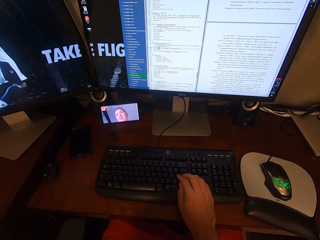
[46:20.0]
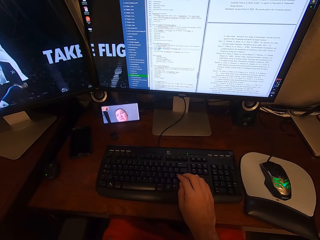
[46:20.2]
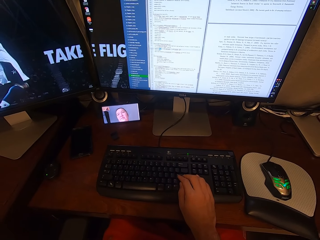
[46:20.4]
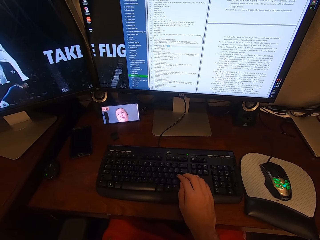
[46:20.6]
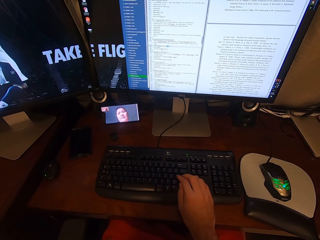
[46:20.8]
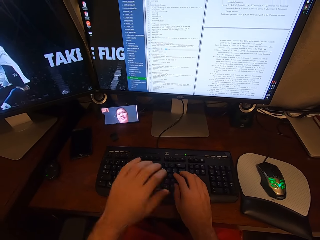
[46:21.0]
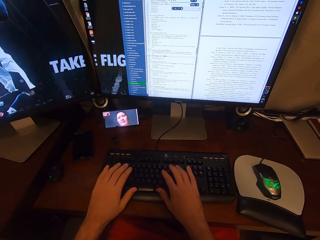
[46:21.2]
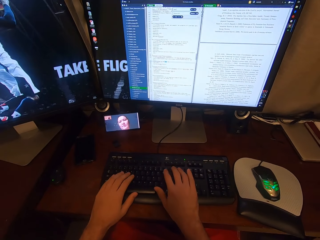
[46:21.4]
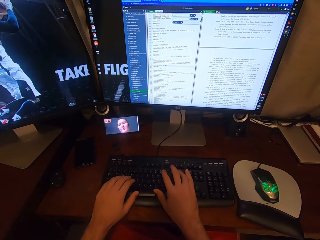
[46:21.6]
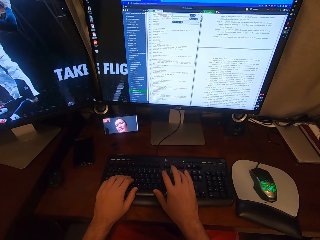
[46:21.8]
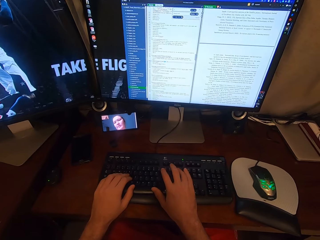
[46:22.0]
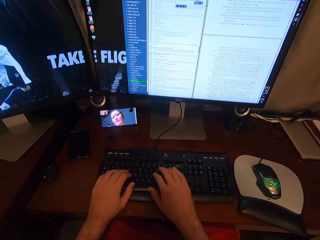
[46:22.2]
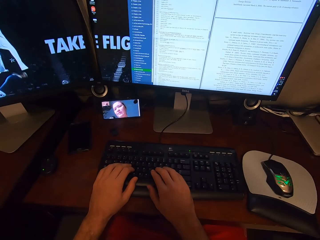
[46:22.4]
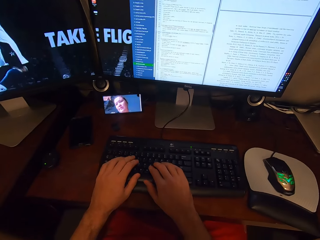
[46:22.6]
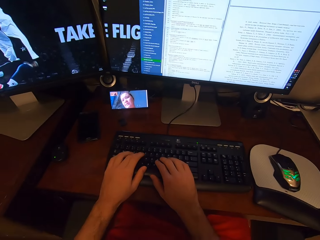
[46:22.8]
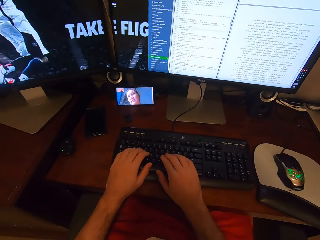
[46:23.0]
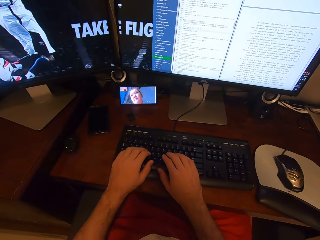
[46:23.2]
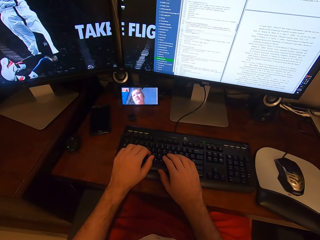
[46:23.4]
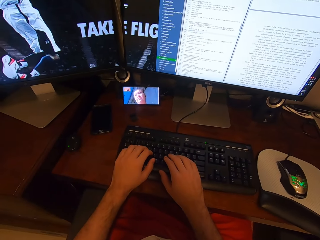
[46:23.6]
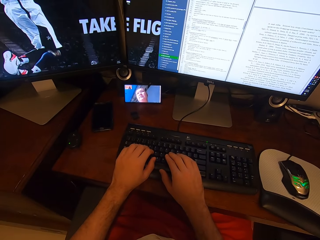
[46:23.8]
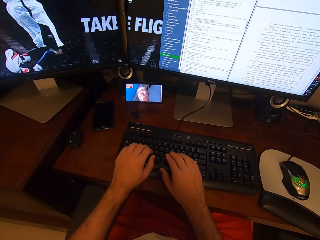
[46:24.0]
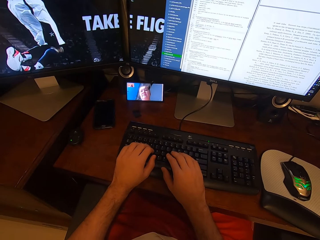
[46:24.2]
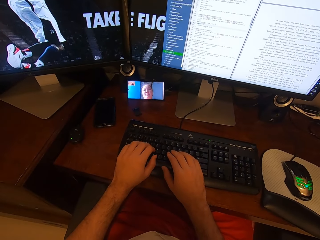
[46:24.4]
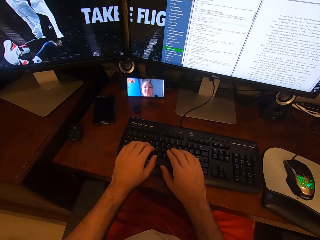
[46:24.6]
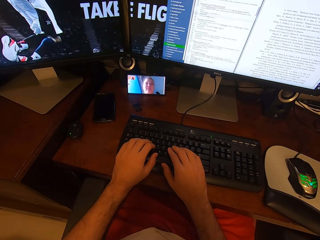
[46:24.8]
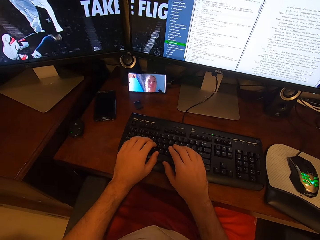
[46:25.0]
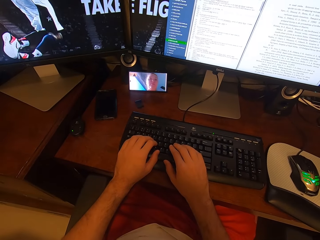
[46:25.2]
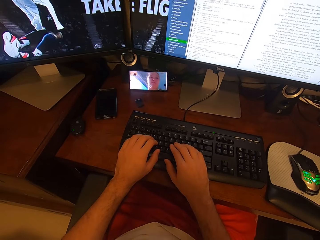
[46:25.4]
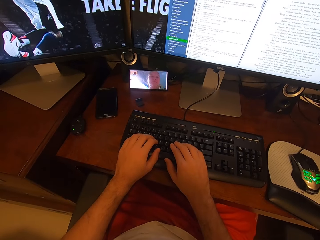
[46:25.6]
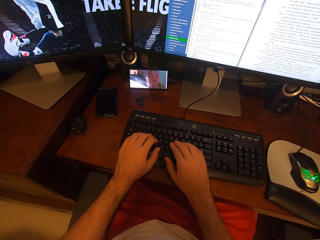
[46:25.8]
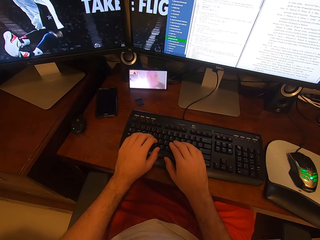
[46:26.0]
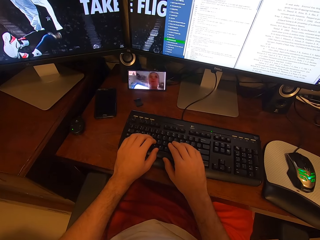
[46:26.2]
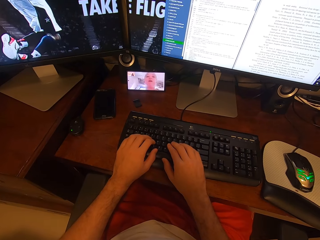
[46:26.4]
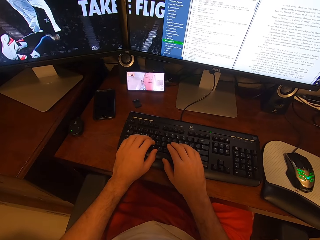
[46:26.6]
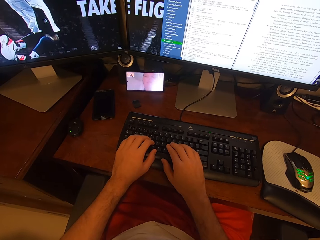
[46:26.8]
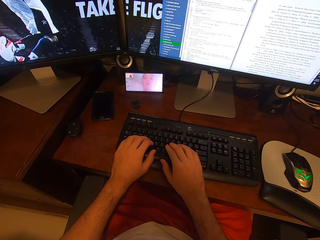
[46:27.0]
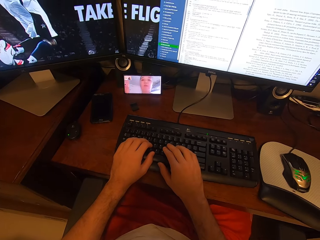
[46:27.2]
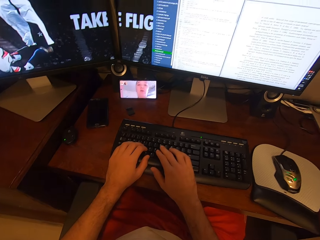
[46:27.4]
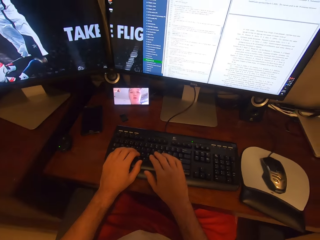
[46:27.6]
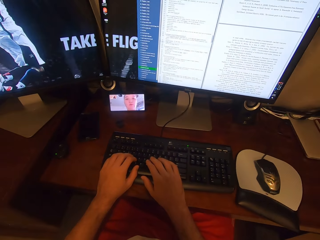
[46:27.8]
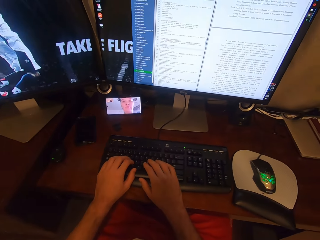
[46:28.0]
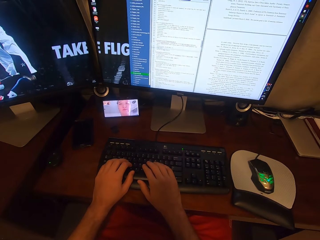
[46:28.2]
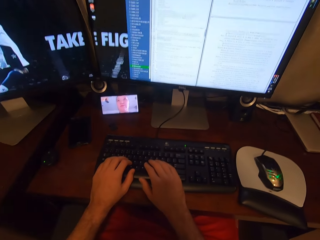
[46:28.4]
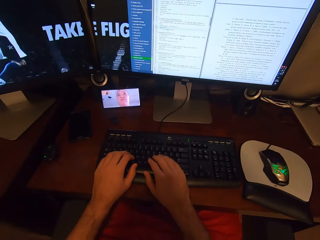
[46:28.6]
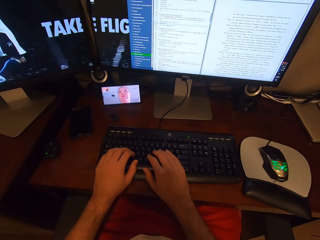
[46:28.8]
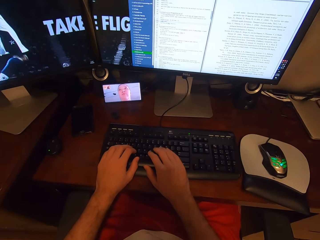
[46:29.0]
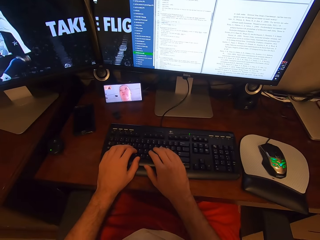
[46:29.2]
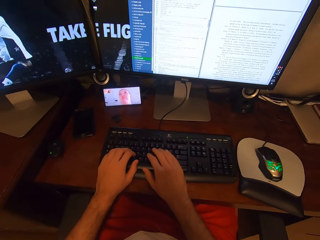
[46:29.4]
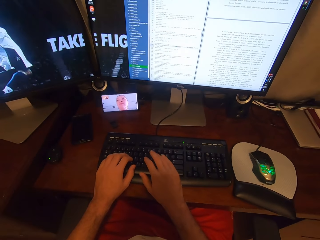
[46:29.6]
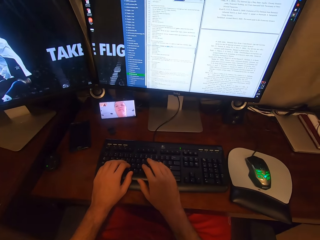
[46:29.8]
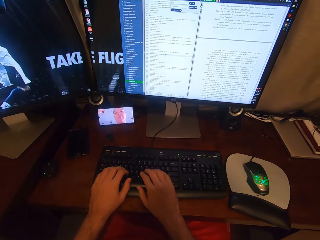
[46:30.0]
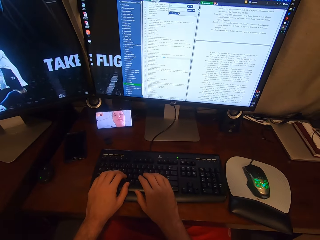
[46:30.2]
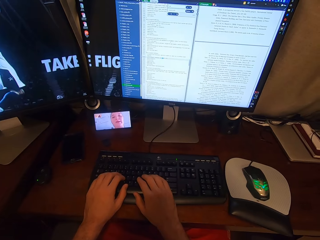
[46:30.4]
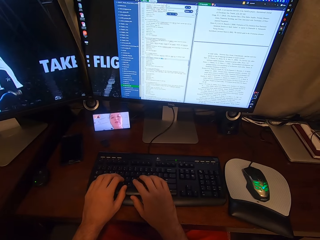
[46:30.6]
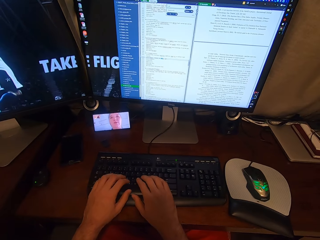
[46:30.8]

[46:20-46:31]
The camera wearer types on the keyboard attached to the desktop computer with his hands. He looks at the phone.

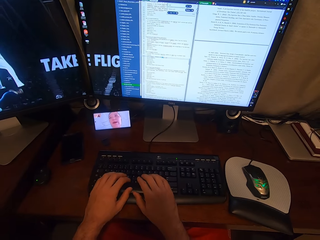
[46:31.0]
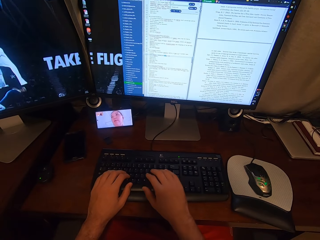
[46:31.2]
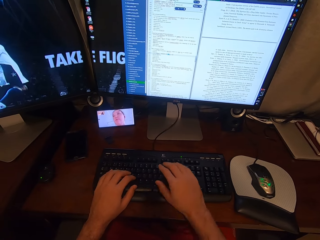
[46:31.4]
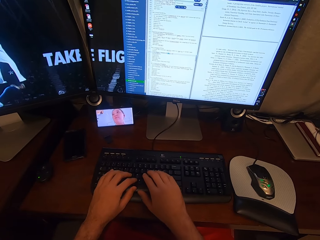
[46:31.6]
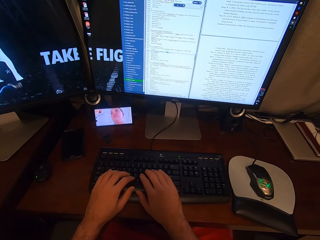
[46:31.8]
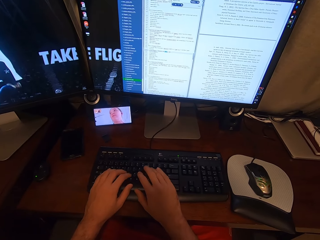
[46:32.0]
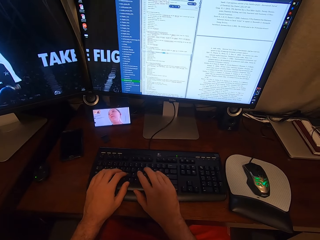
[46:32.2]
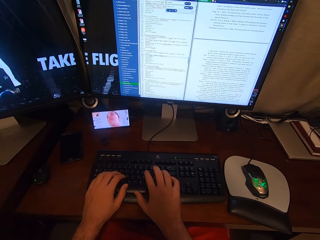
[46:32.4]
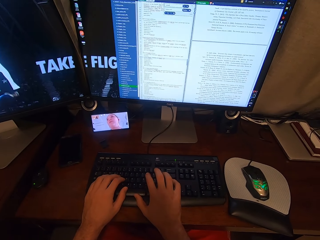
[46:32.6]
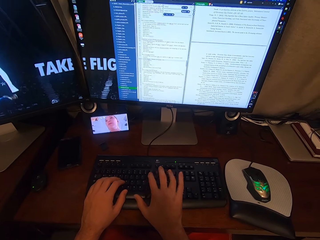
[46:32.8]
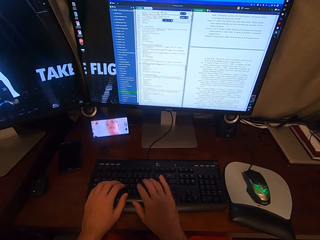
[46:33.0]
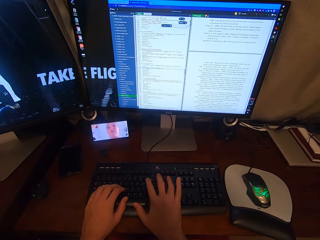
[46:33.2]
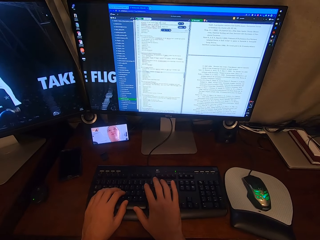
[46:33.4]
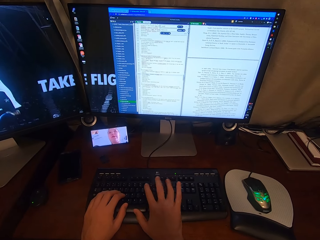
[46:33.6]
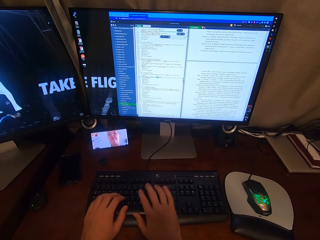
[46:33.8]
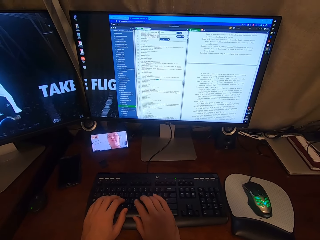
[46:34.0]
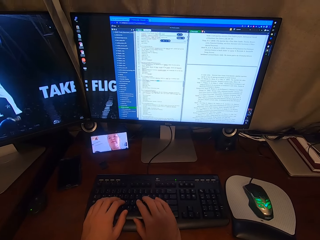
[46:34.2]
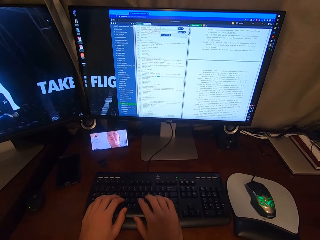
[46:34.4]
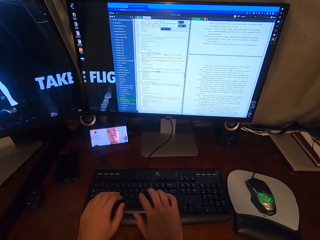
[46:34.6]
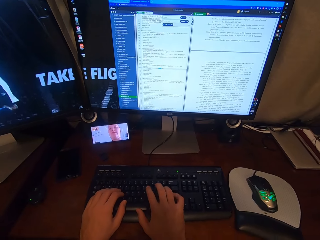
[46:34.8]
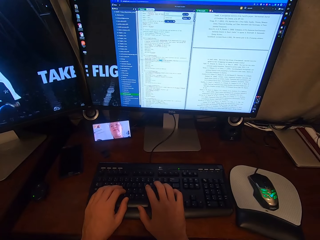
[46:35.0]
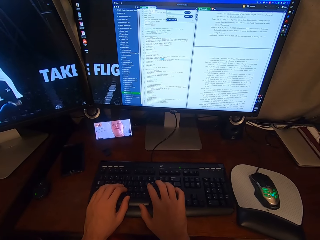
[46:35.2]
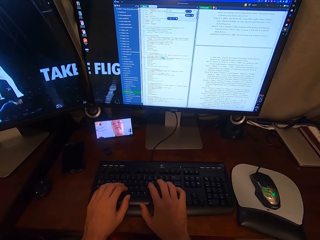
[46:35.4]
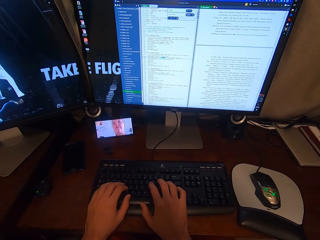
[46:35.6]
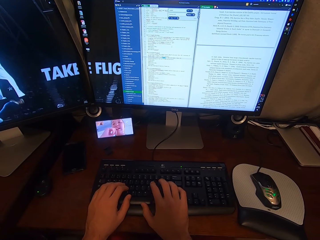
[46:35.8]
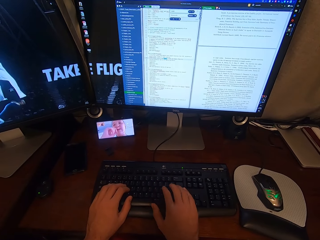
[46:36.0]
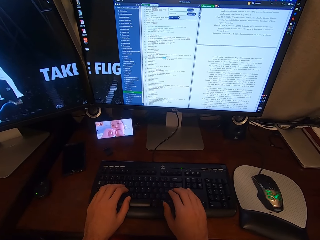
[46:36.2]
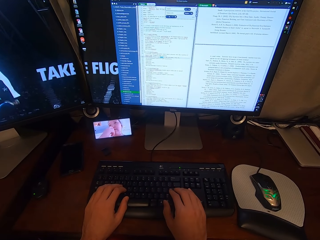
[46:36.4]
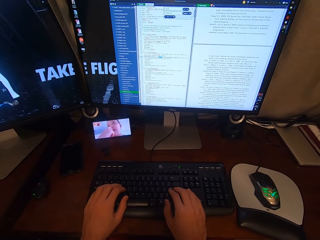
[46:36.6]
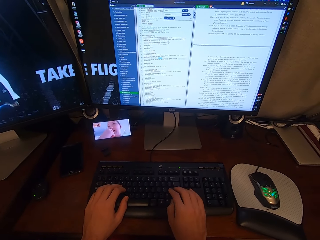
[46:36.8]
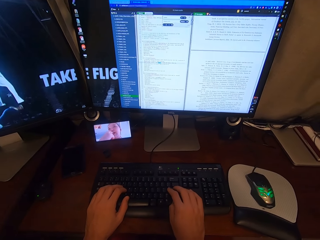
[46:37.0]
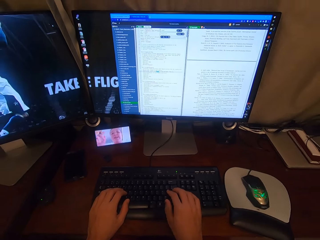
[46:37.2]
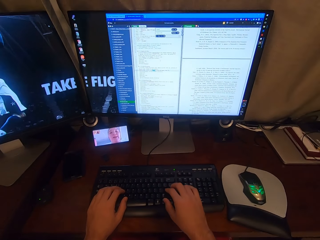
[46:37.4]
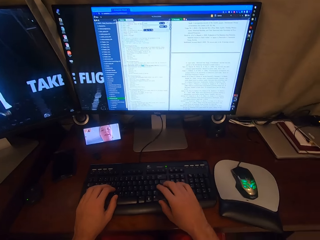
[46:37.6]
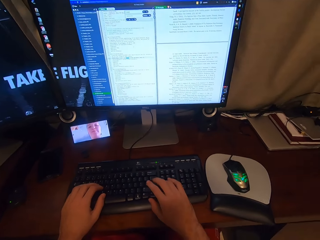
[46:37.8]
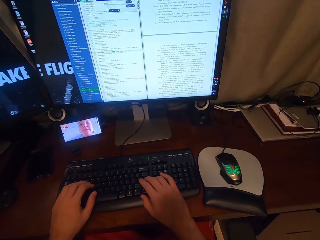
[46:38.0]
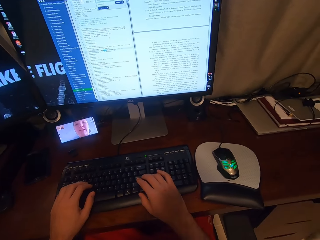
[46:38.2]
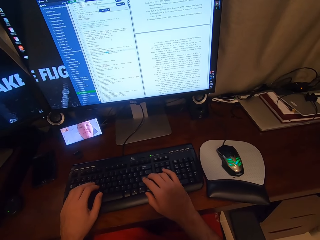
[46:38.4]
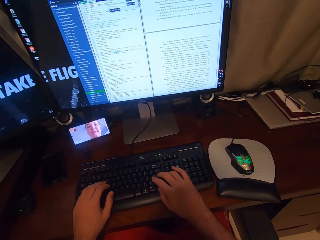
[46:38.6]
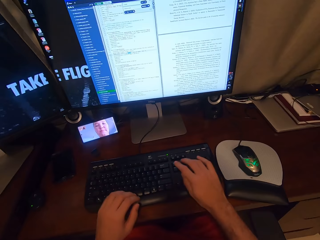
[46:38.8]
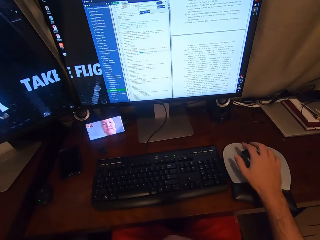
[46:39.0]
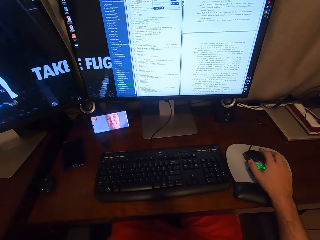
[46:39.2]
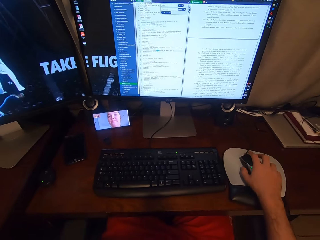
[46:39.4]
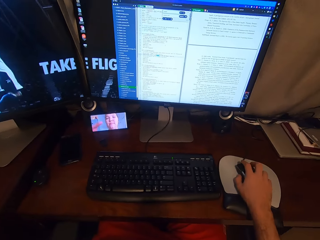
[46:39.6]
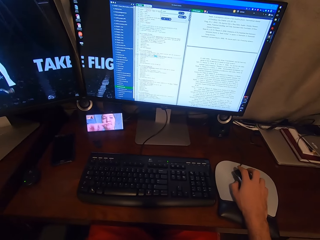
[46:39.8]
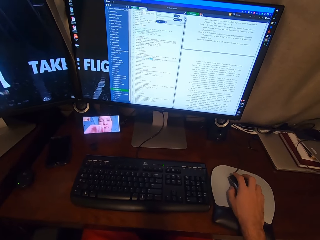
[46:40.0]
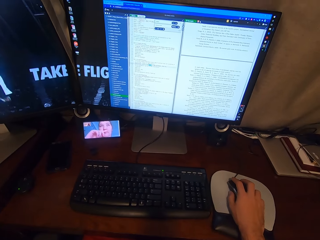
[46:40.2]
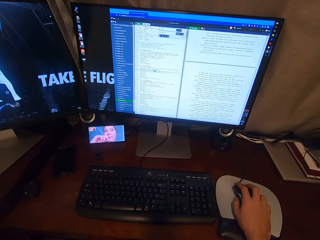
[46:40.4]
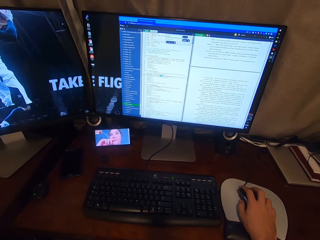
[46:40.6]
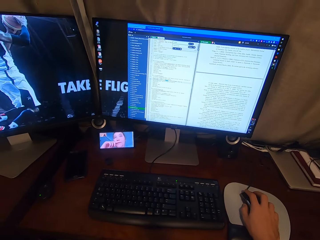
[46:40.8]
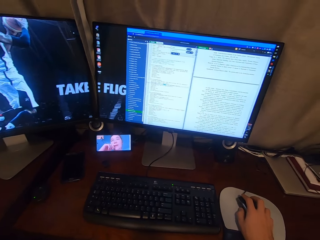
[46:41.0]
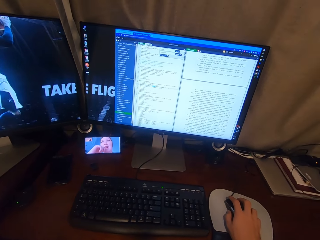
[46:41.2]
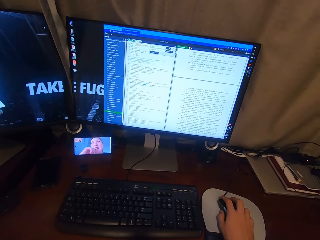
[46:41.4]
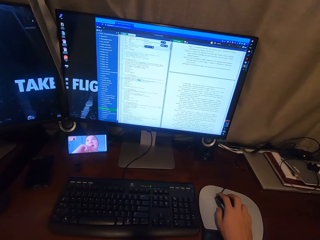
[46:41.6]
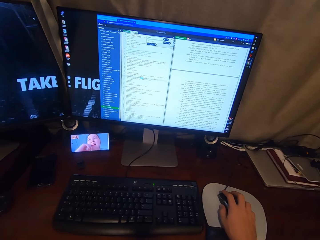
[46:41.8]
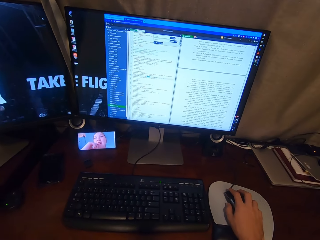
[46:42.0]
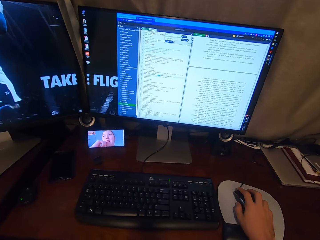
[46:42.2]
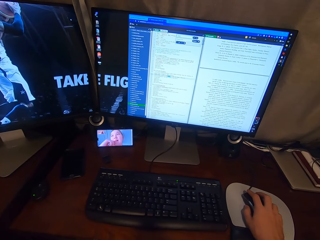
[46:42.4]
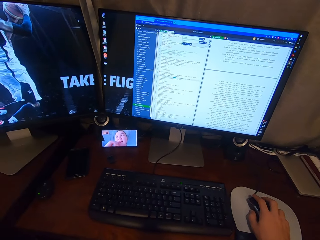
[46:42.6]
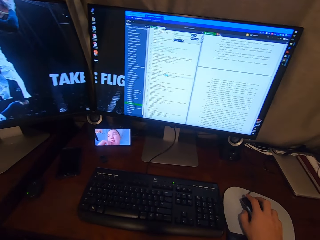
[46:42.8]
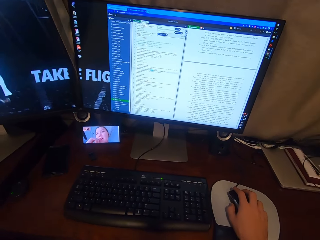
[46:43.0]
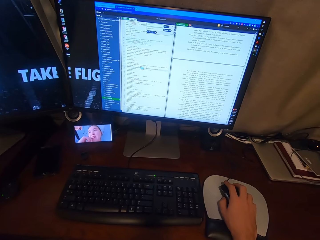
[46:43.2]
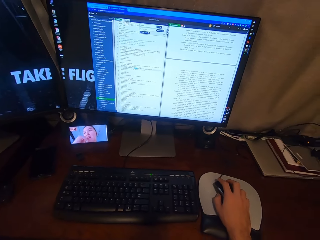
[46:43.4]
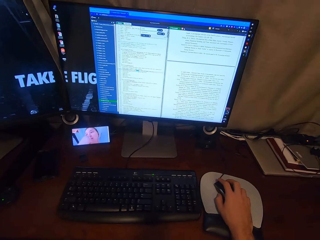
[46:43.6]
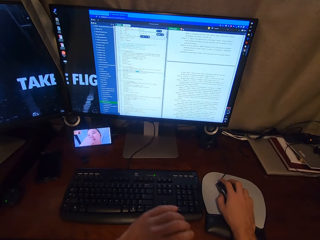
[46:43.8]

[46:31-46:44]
The camera wearer types on the computer. He removes his left hand from the keyboard attached to the desktop computer. He holds the USB mouse attached to the desktop computer with his right hand. He looks at the computer.
